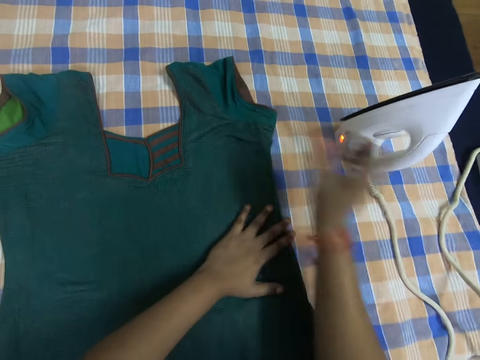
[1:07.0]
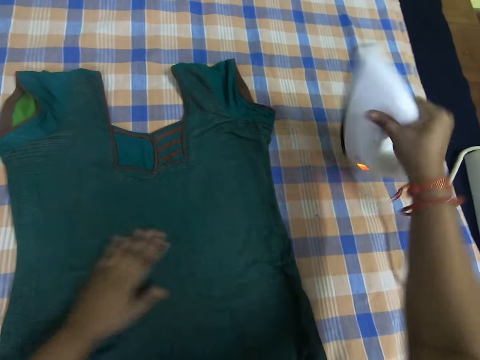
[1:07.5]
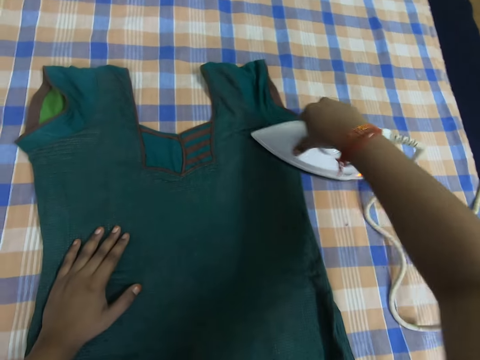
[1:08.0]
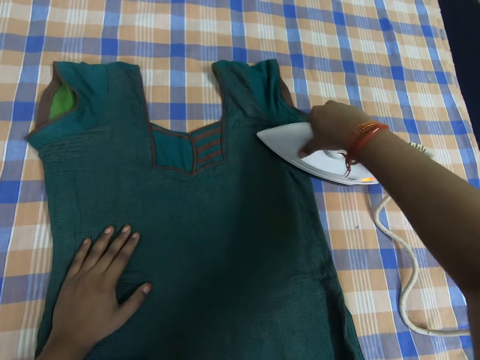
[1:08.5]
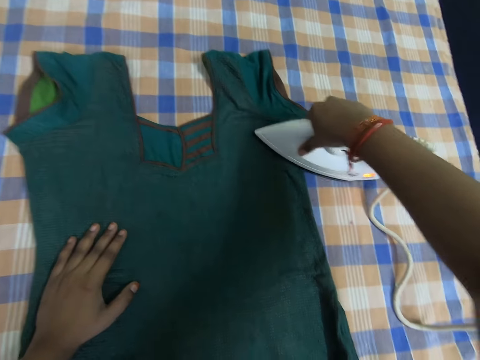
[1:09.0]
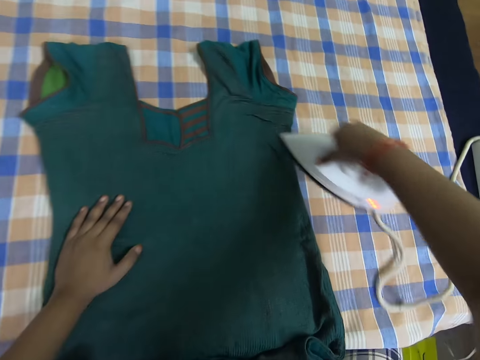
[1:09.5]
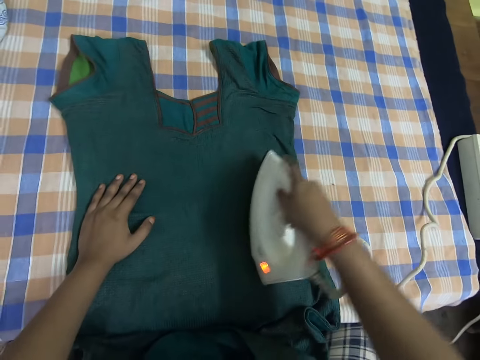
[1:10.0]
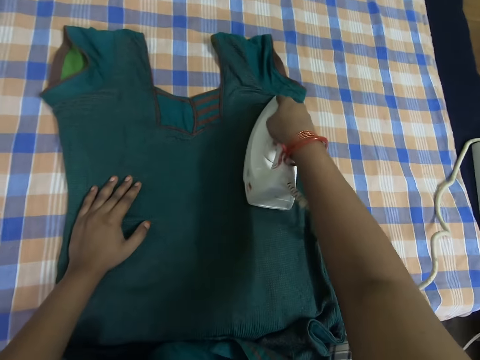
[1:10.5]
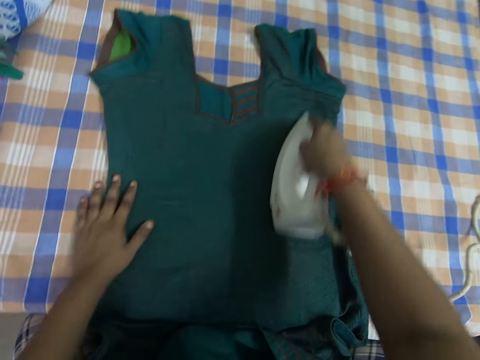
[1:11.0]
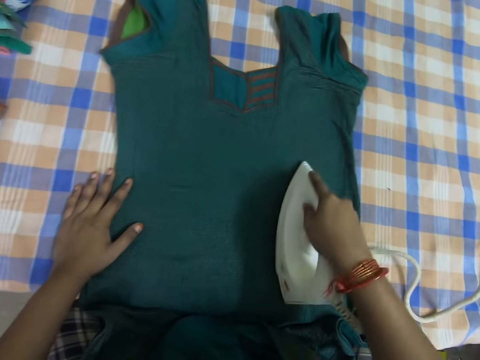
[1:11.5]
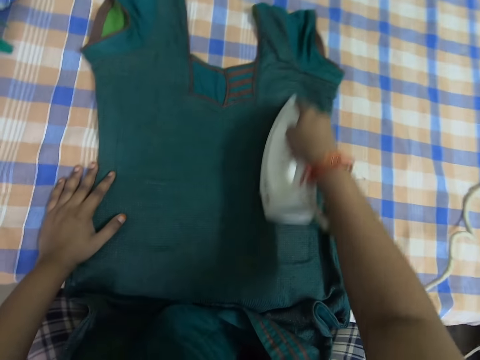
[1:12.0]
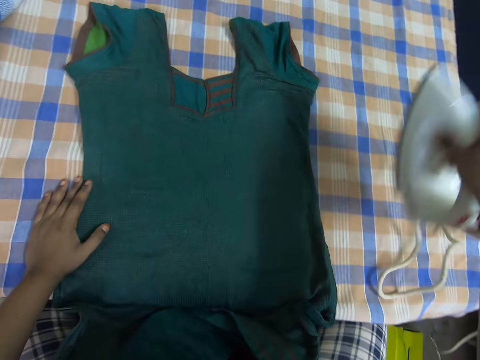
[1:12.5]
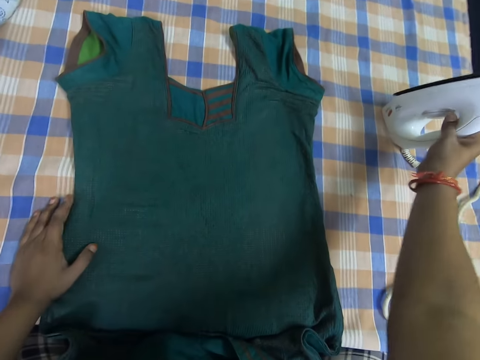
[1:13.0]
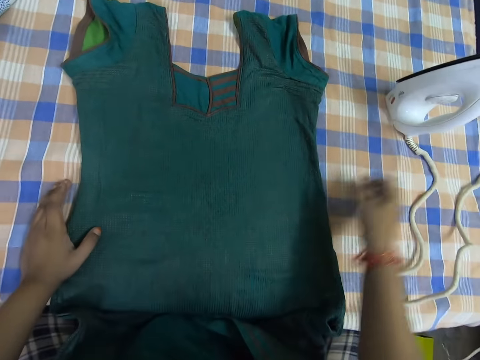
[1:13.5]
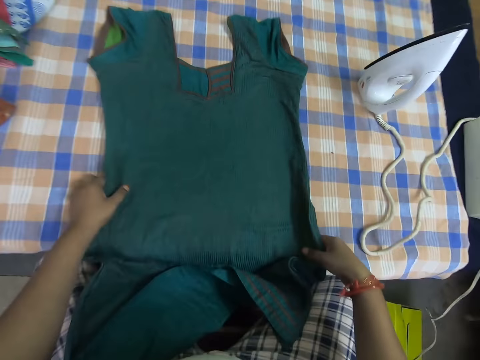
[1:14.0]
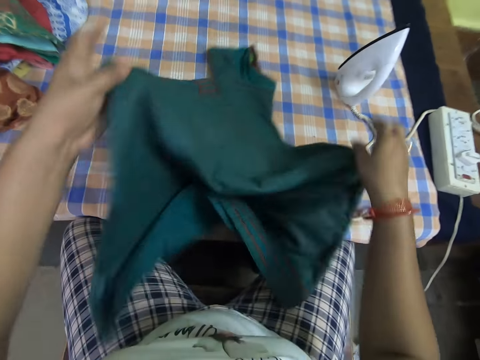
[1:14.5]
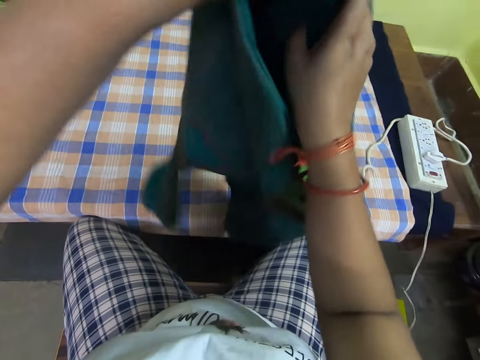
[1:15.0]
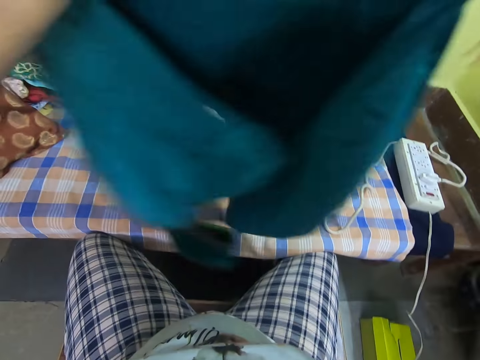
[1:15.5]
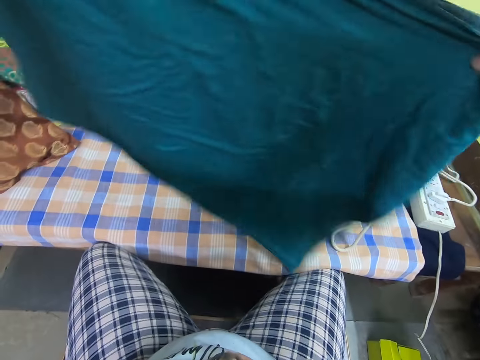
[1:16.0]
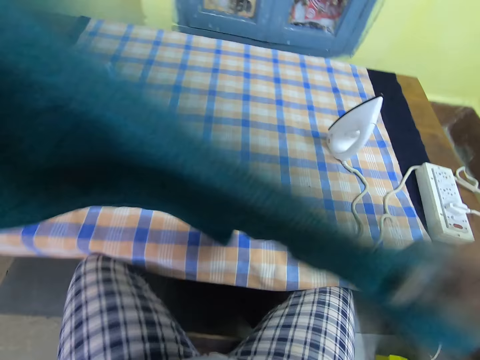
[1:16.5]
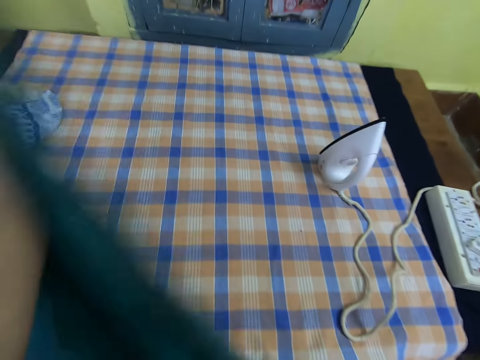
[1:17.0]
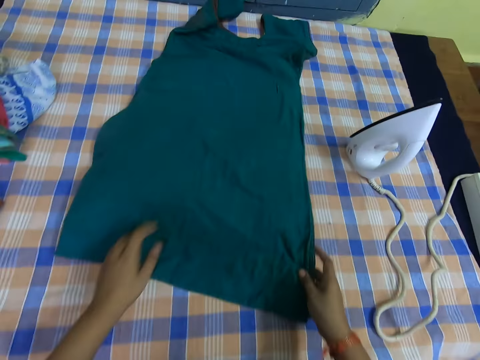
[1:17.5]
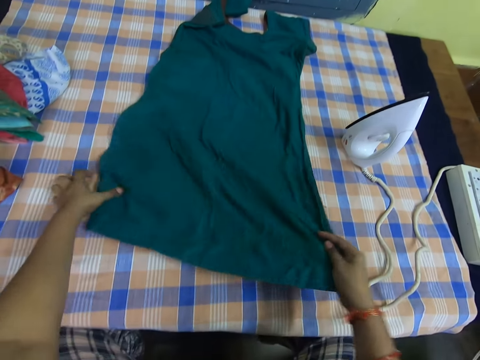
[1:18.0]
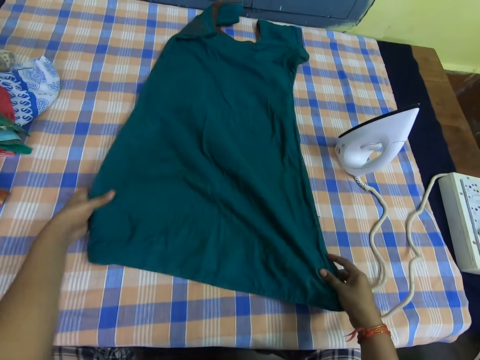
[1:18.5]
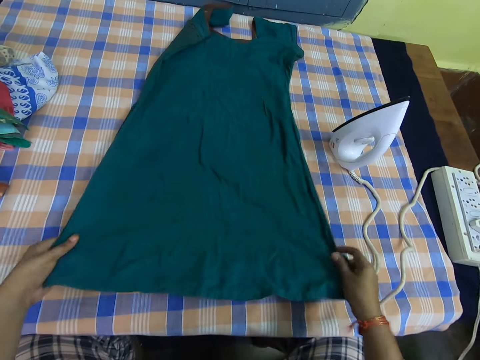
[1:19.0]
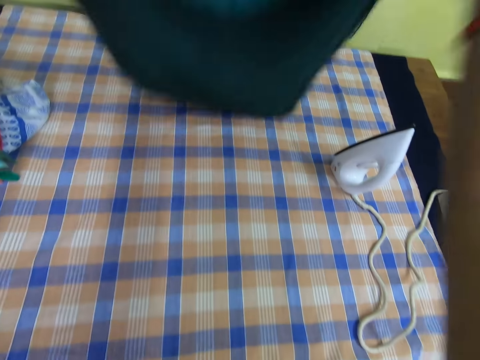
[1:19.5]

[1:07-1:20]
The camera wearer carries the iron with her right hand. She irons the cloth on the bed. She drops the iron on the table or bed. She adjusts the cloth on the table. She turns the cloth the other way.

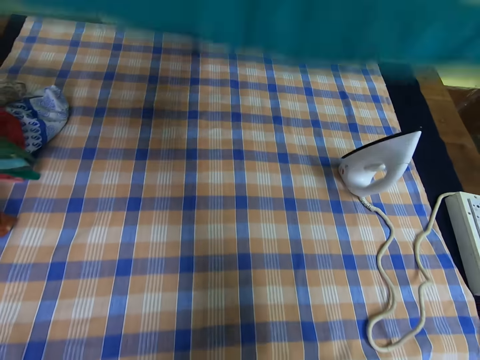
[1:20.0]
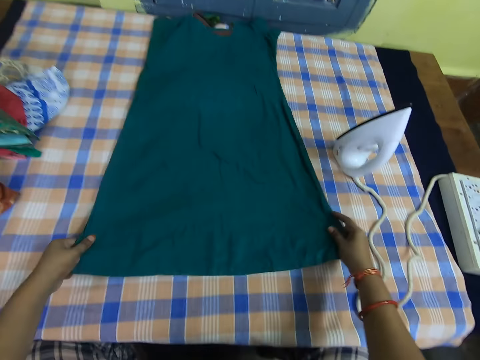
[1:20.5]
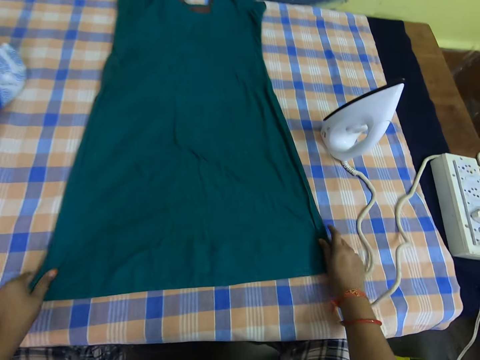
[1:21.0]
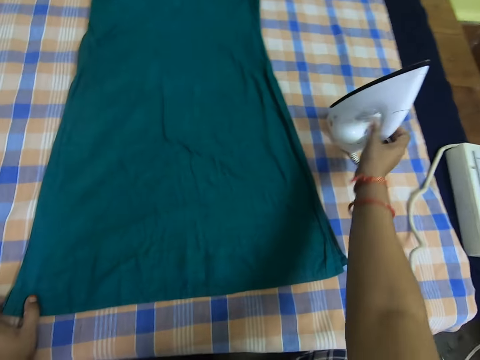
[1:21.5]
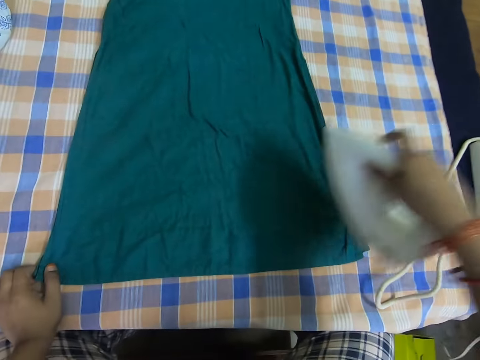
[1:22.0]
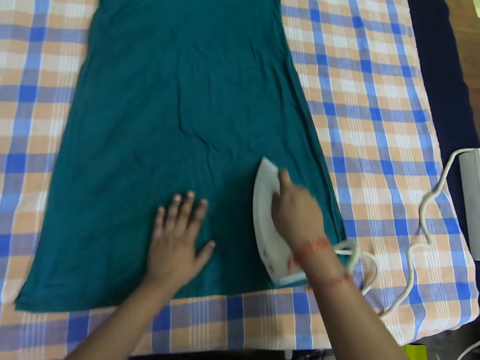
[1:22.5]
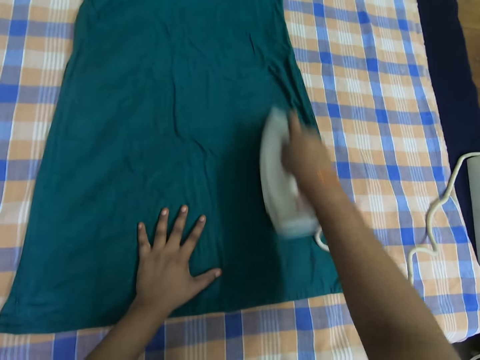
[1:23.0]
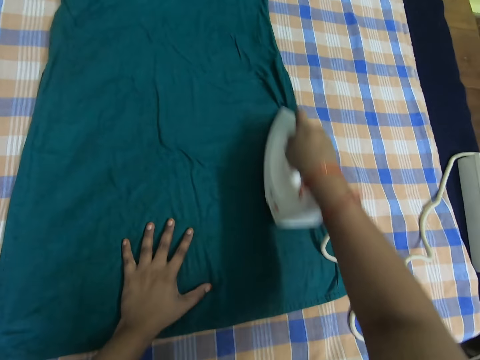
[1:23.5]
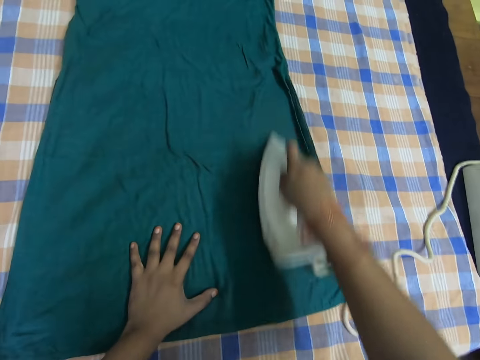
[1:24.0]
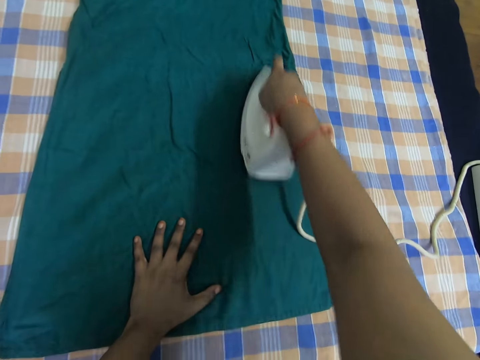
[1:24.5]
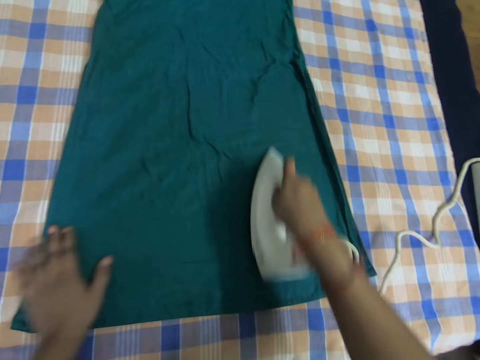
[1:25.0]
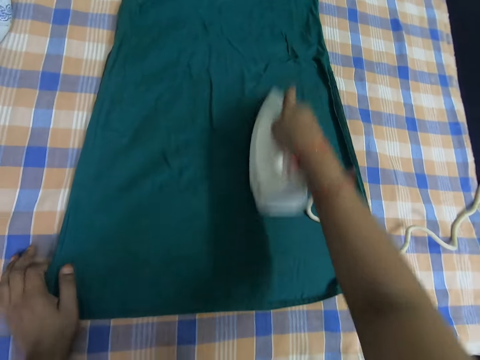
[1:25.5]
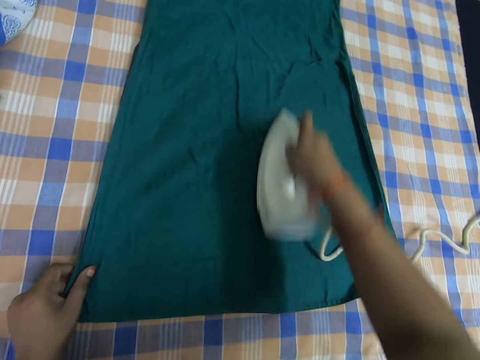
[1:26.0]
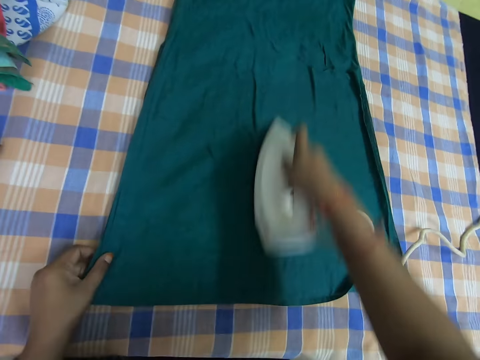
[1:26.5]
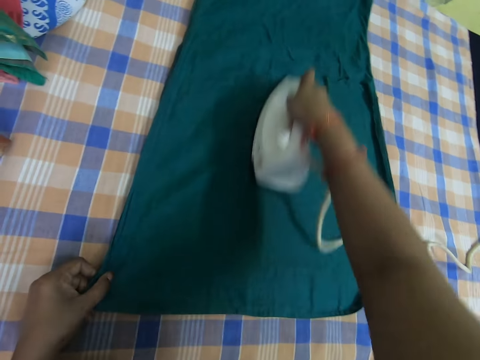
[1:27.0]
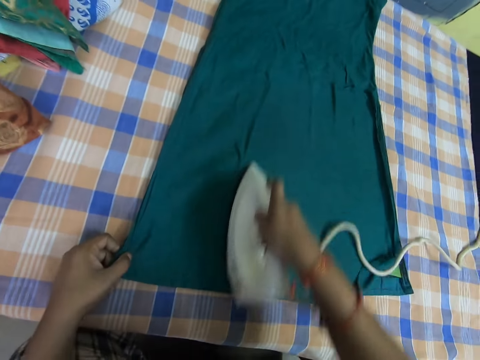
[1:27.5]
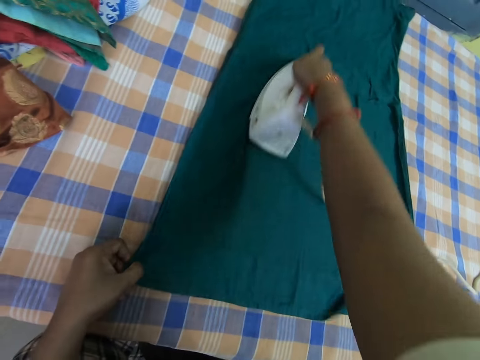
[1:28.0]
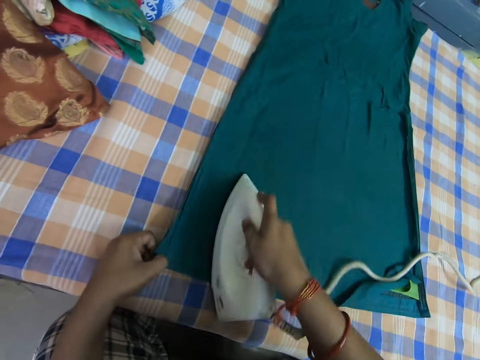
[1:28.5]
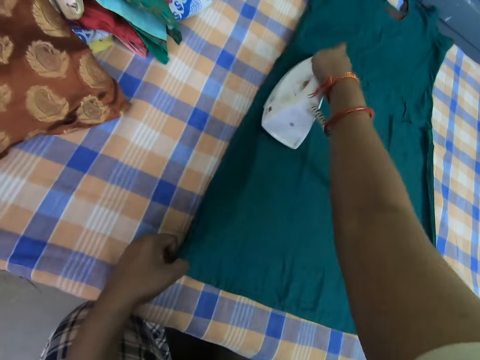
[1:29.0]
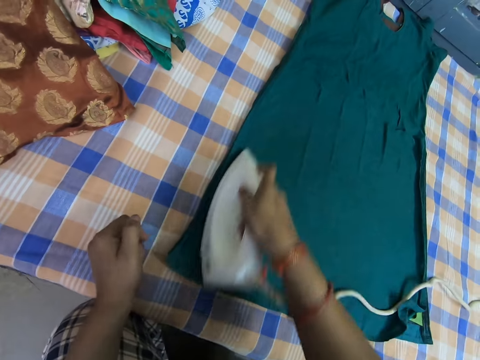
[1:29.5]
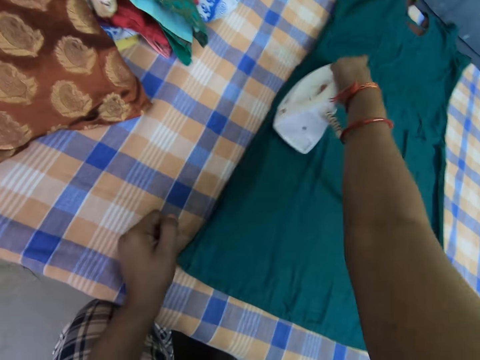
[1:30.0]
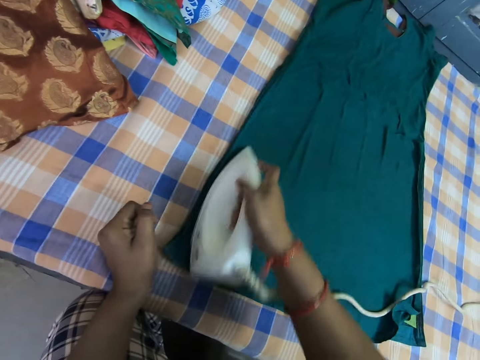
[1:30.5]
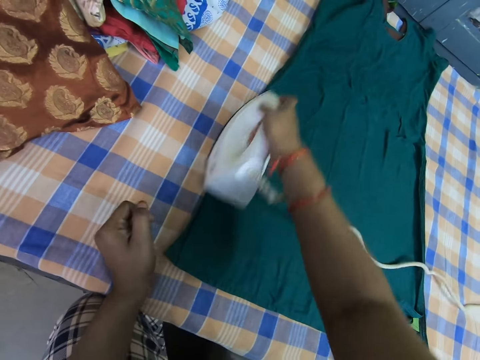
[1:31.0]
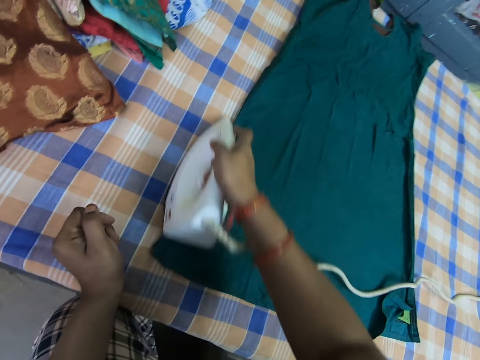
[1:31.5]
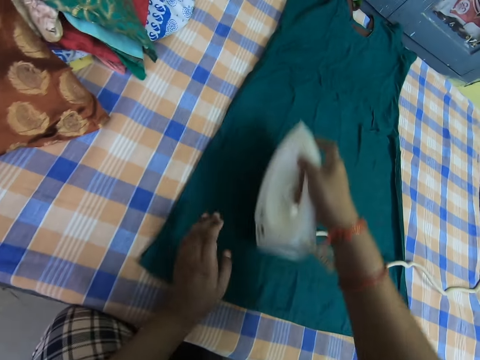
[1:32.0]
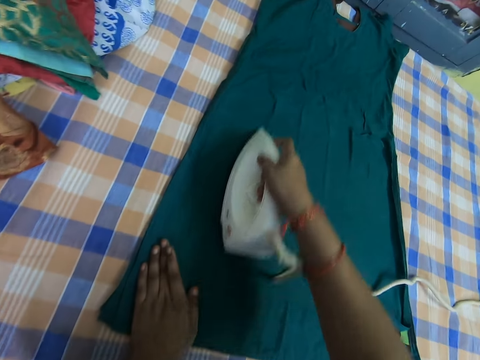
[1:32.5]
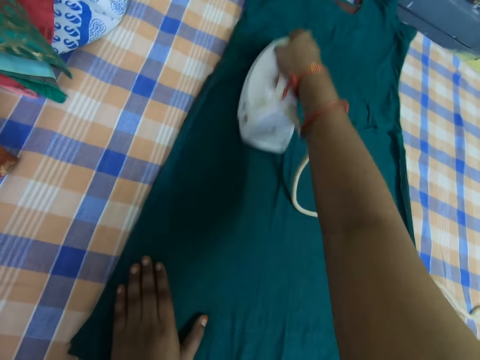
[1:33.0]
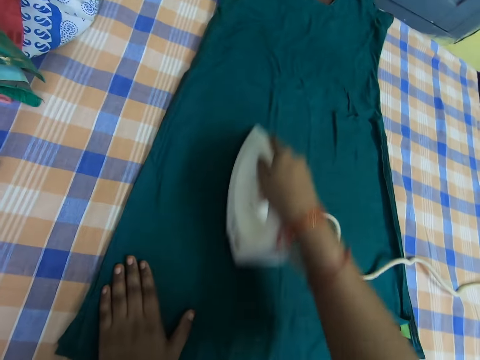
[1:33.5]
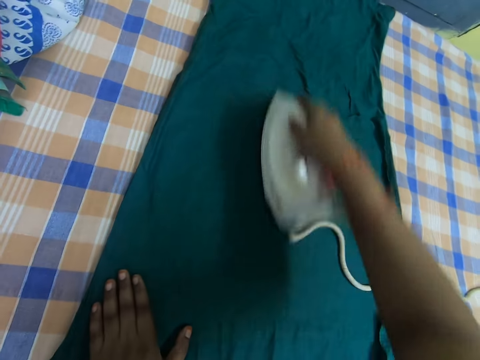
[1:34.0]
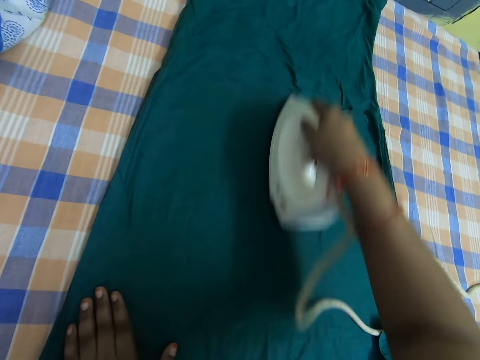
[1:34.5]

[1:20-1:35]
The camera wearer carries the iron with her right hand. She takes the iron. She irons the cloth on the bed.
